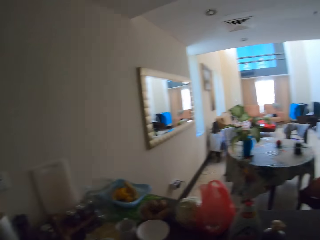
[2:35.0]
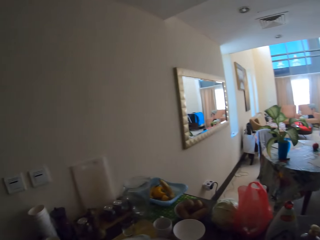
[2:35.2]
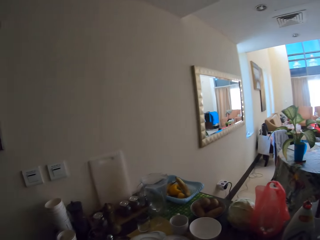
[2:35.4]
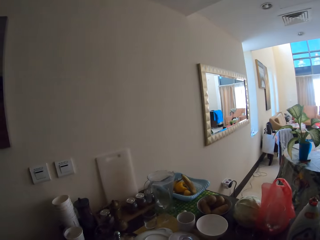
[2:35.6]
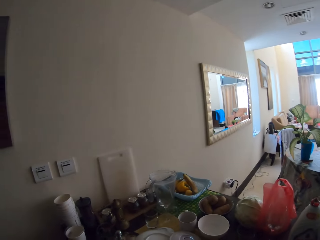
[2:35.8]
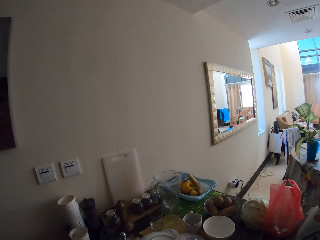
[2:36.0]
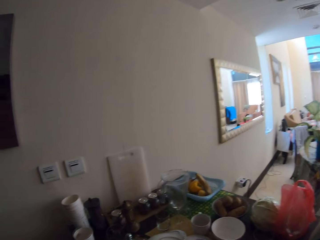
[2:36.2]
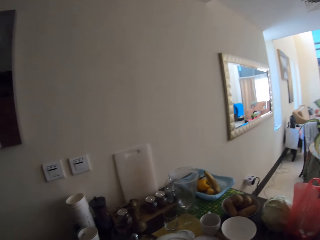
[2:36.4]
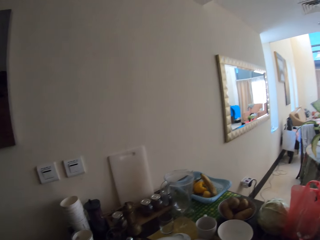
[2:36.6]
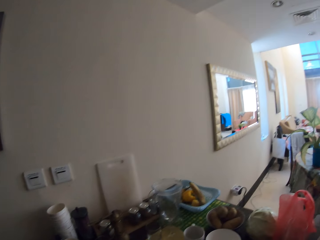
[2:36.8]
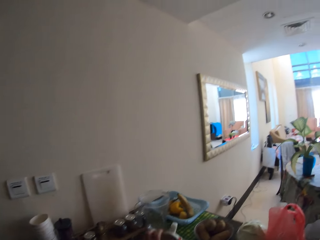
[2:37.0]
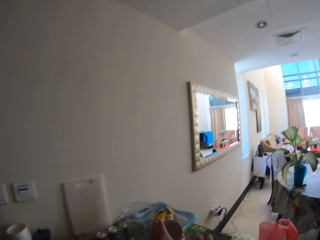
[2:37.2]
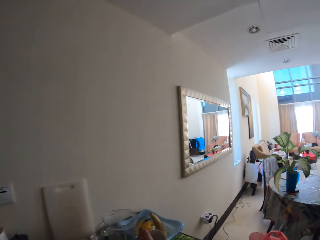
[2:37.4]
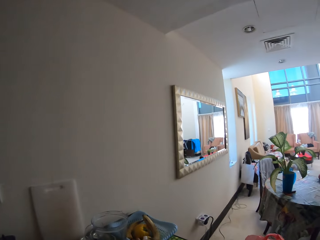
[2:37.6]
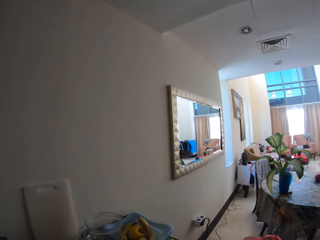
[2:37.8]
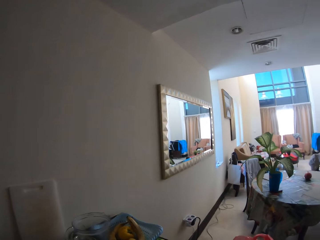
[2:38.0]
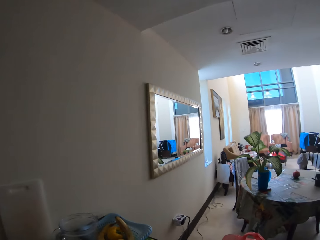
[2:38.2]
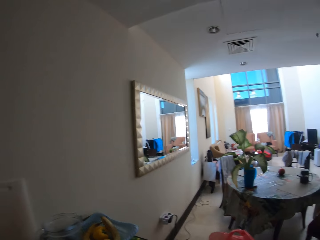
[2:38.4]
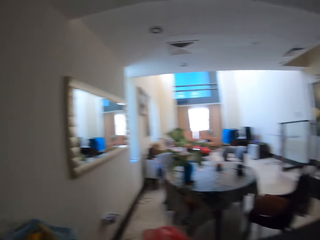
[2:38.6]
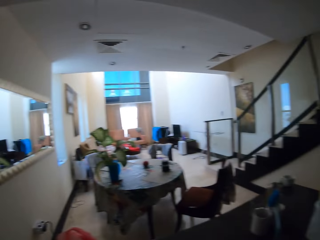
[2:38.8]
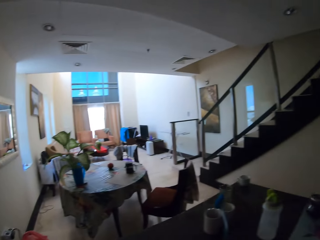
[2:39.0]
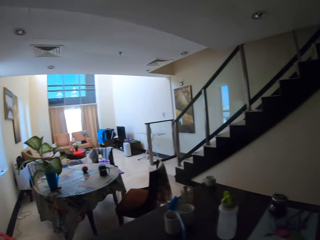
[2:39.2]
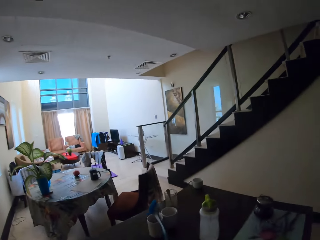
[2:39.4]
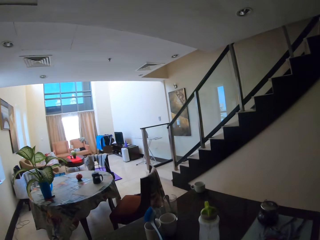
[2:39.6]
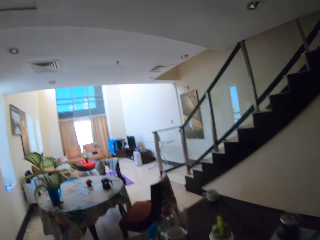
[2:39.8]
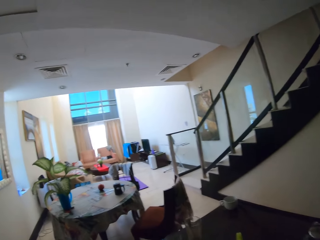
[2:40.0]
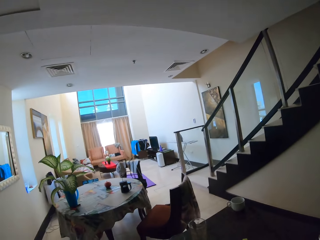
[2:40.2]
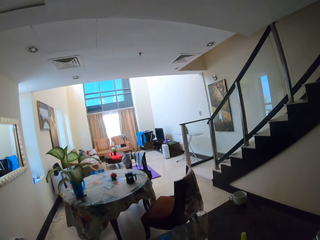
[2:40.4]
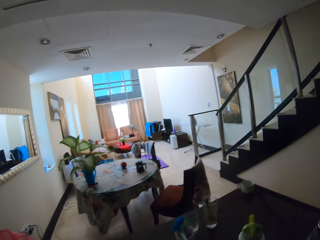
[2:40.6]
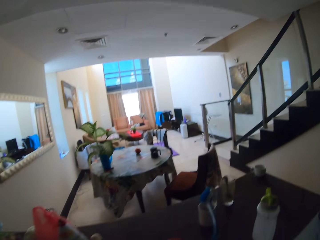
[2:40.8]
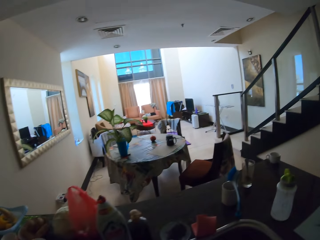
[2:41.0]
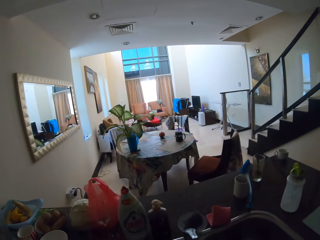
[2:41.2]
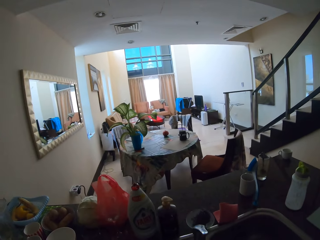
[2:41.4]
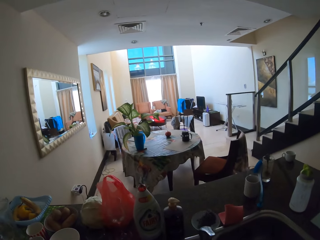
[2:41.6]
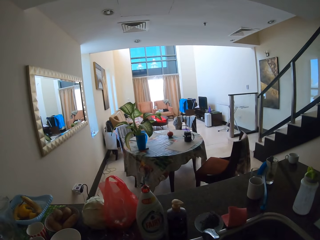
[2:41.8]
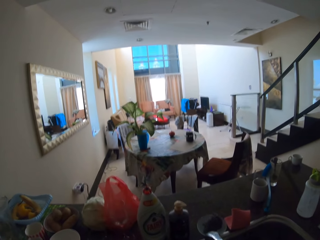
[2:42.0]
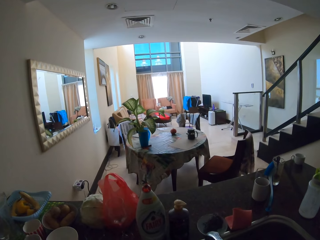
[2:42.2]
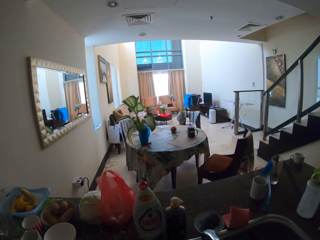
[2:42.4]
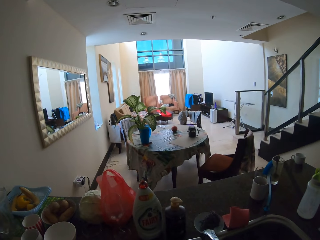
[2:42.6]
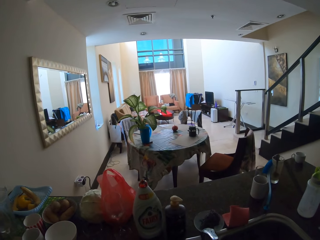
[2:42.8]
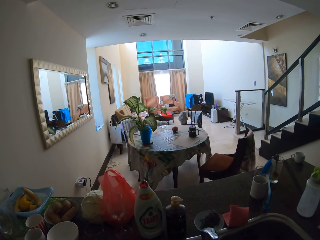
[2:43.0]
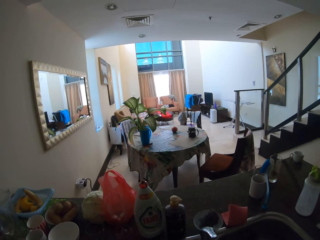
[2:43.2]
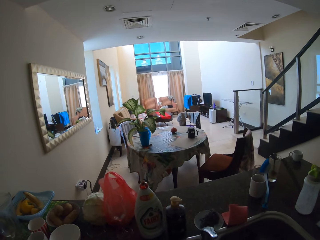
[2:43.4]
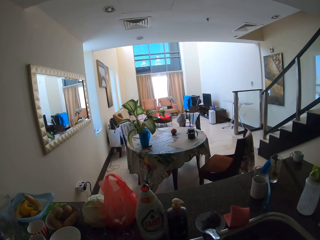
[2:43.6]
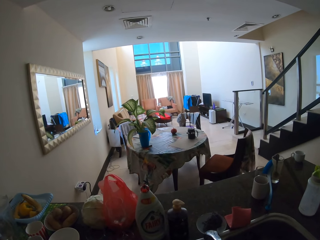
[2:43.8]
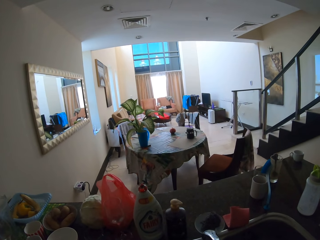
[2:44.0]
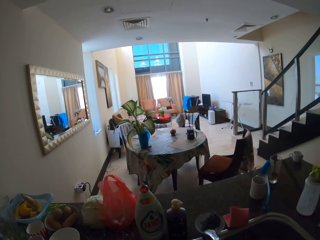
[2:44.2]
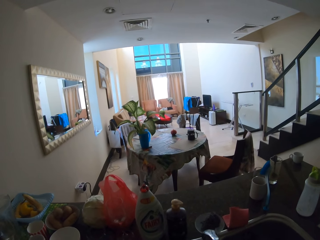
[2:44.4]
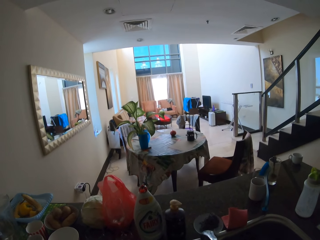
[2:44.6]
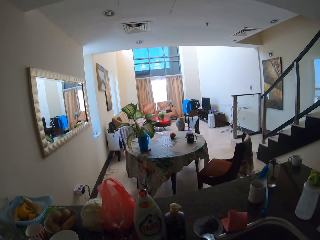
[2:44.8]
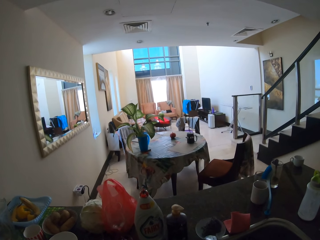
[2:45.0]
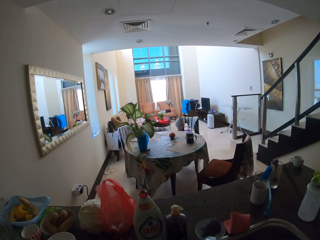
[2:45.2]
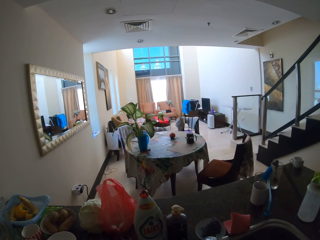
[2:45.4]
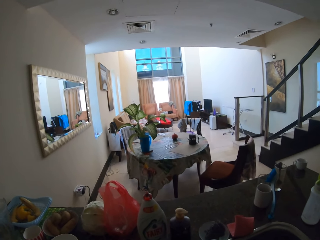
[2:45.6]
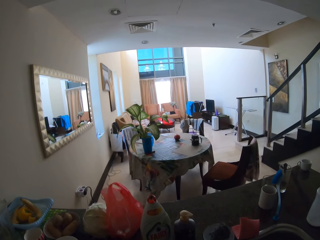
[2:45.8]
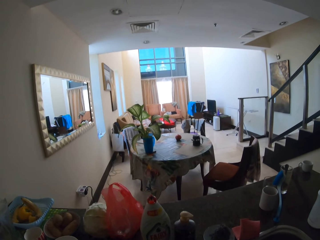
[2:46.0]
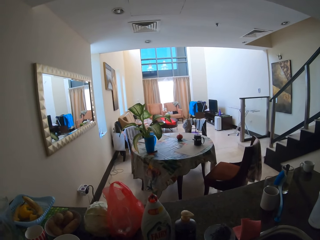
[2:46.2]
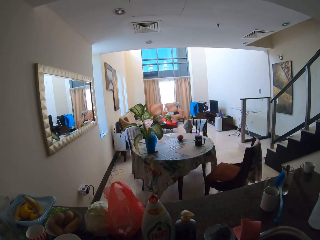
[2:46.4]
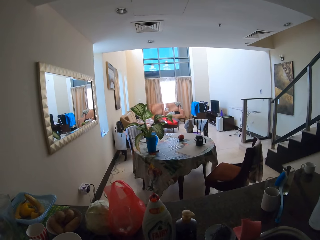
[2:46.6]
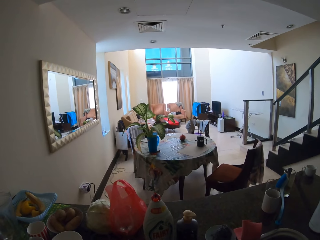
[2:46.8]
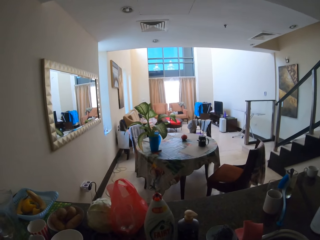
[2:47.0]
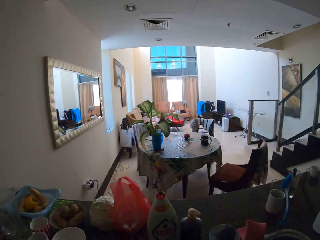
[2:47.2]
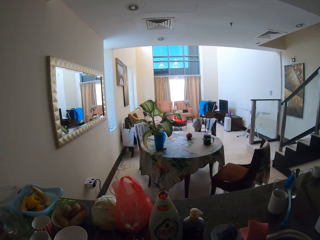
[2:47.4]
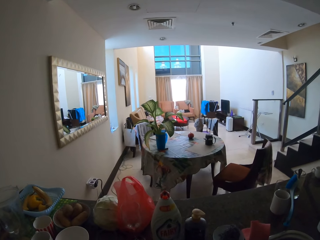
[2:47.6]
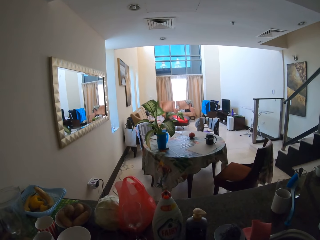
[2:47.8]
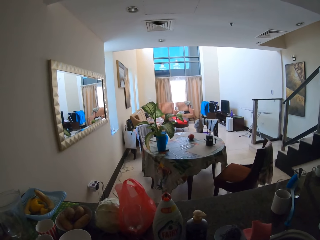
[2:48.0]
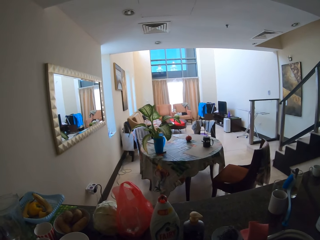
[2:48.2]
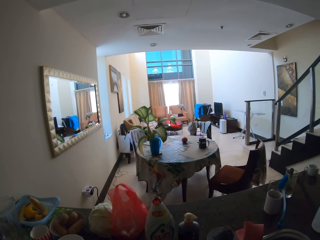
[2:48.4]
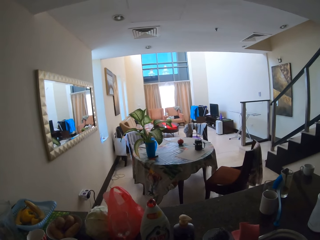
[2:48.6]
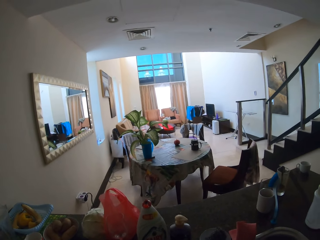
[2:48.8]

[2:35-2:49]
The camera wearer puts down the cup. They wash the utensils.

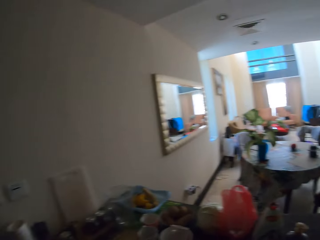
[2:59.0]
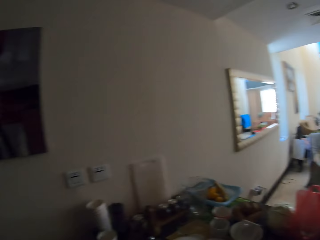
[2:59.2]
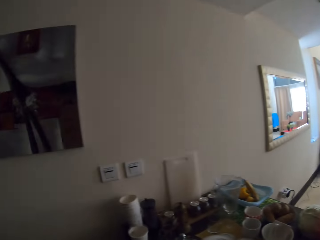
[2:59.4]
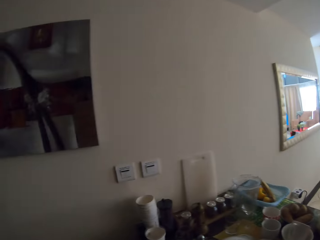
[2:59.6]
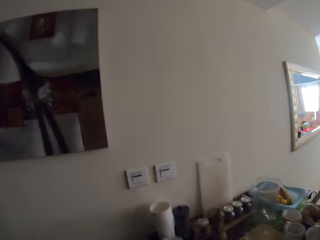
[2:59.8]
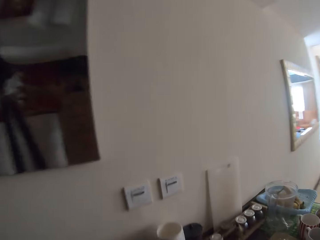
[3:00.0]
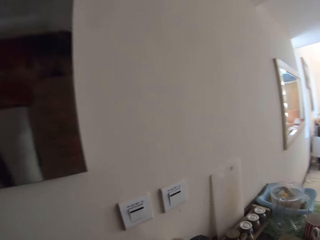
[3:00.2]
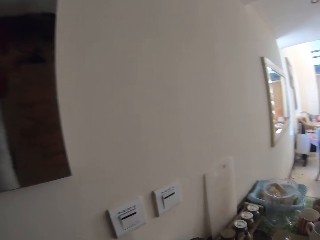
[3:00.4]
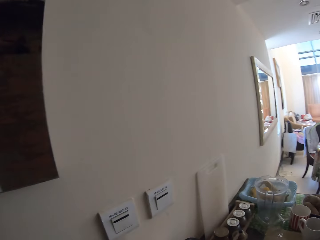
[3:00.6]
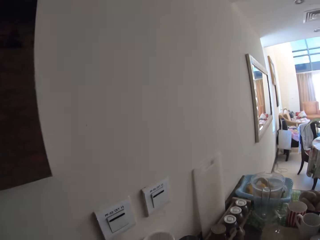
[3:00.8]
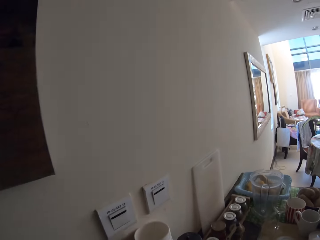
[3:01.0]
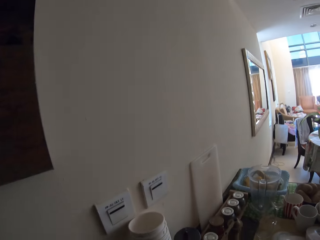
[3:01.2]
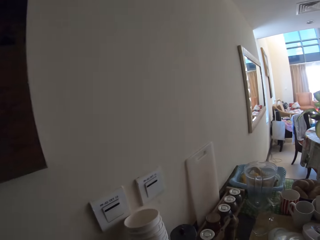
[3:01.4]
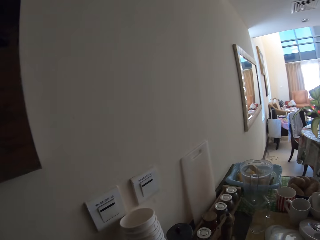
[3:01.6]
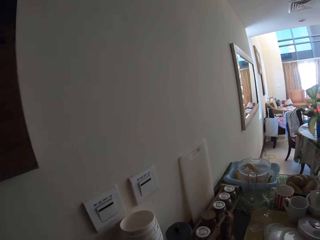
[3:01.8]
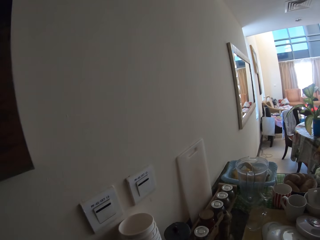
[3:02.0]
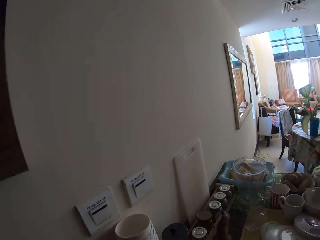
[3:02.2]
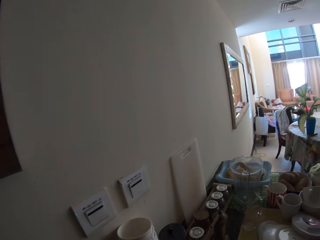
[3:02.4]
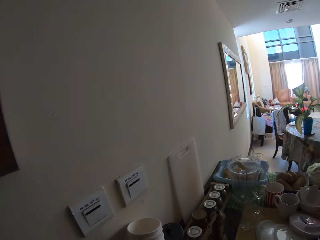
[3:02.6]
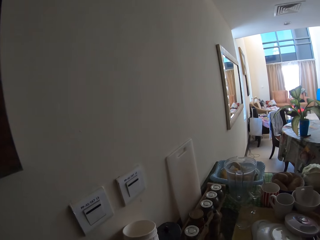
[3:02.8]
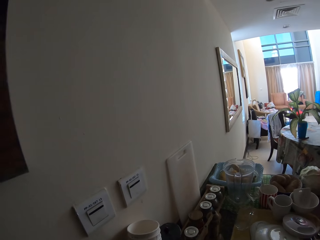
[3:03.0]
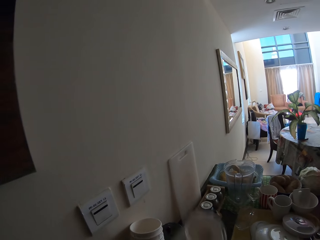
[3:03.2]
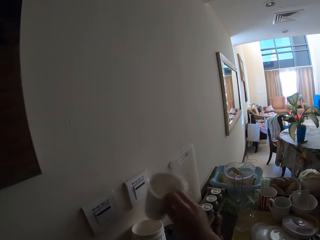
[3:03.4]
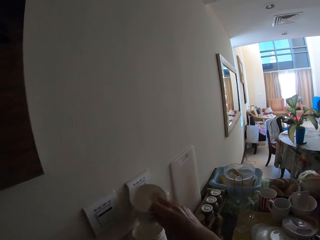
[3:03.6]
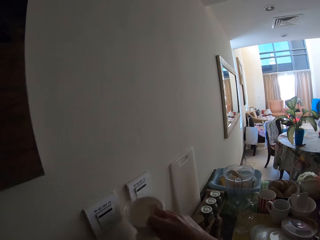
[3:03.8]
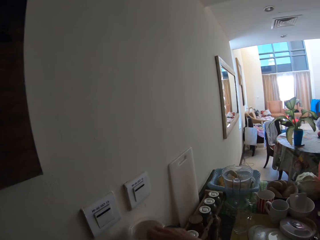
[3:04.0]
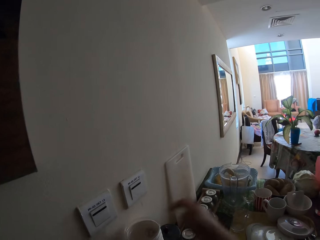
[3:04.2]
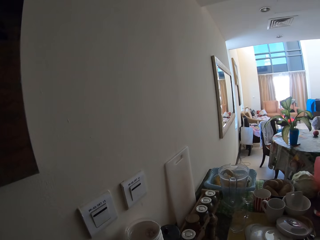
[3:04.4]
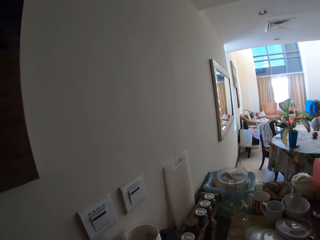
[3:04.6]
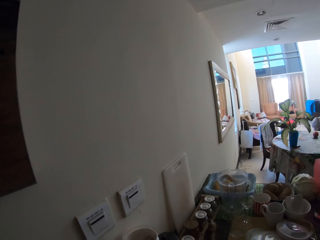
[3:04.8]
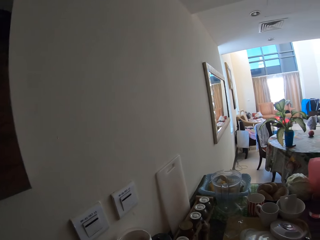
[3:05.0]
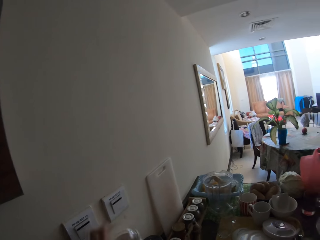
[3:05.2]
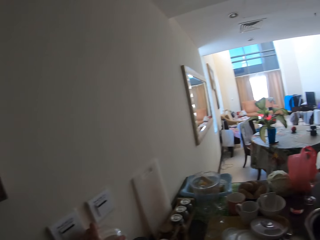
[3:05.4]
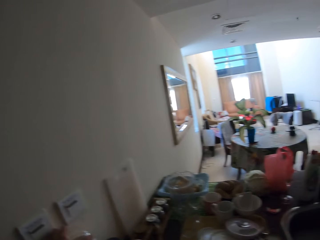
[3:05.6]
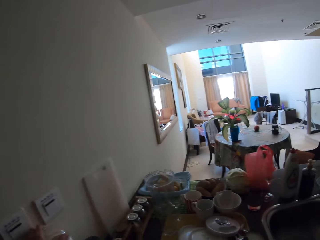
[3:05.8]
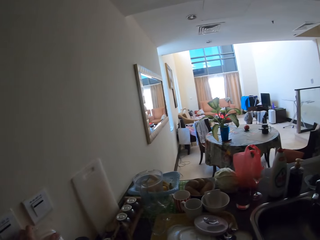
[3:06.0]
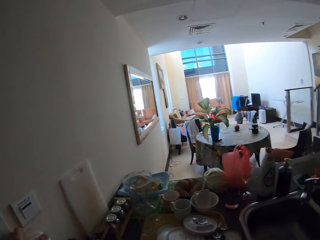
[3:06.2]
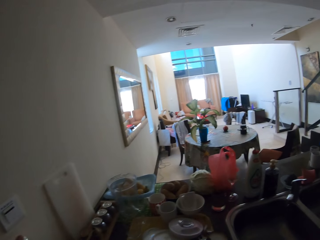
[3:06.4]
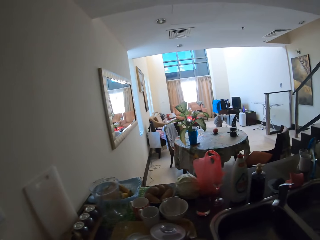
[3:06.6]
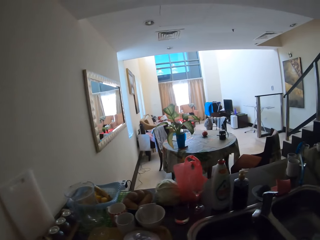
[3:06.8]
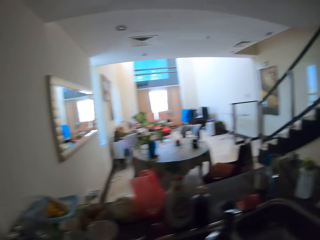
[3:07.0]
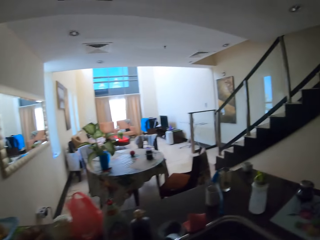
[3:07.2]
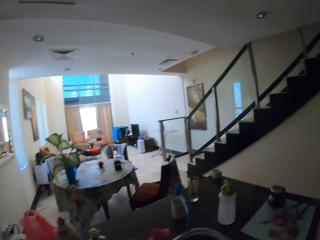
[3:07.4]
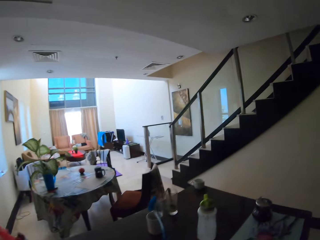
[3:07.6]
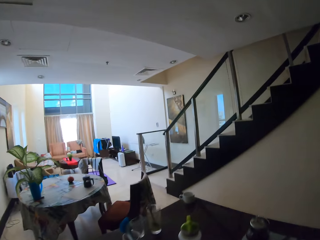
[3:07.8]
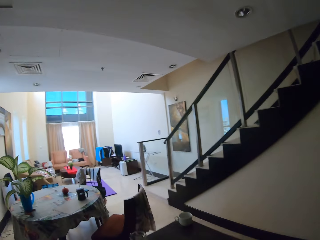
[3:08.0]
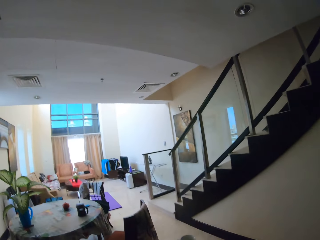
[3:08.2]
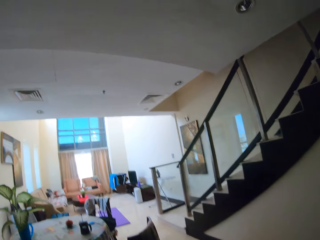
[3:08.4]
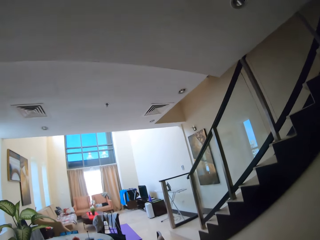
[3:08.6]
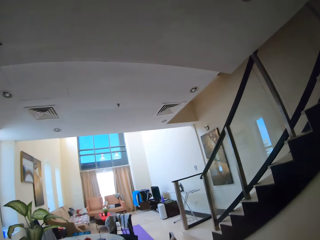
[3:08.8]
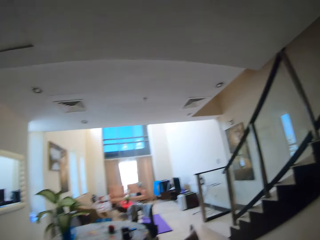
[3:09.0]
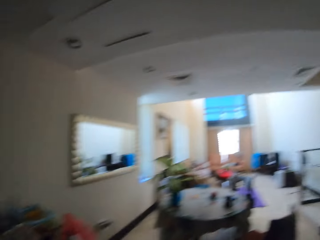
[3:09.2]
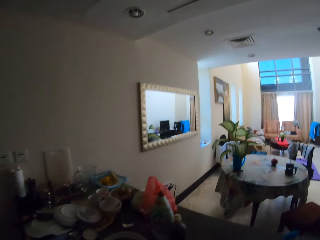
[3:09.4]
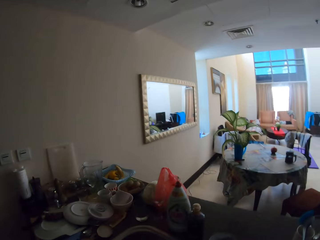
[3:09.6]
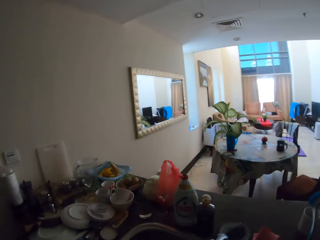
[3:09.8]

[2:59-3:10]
The camera wearer takes the cup. They put cups on the table.
